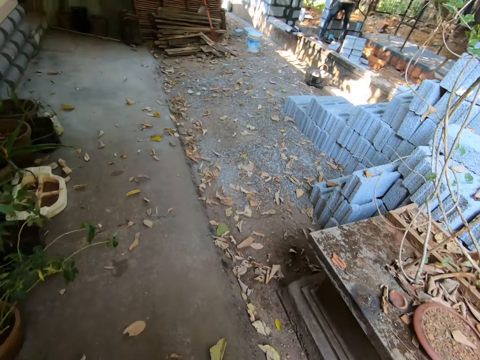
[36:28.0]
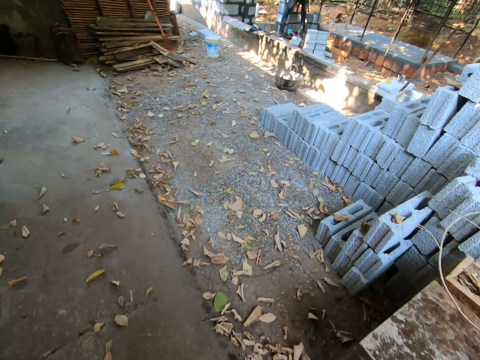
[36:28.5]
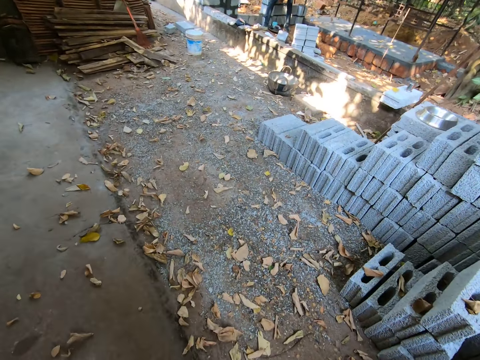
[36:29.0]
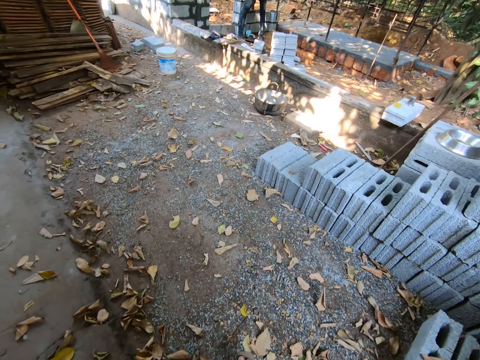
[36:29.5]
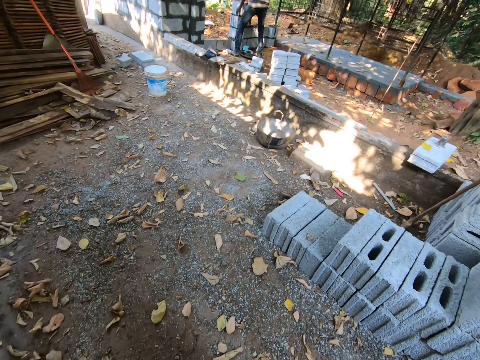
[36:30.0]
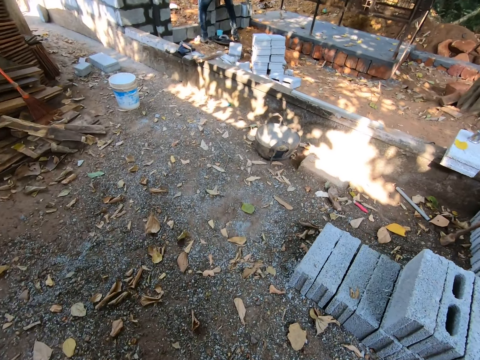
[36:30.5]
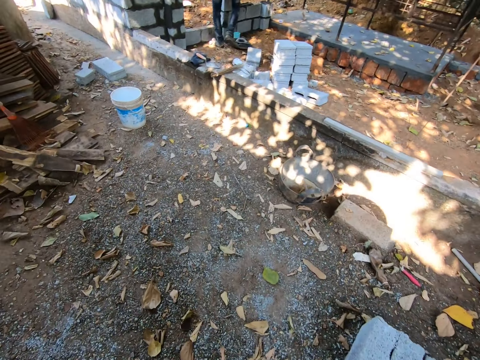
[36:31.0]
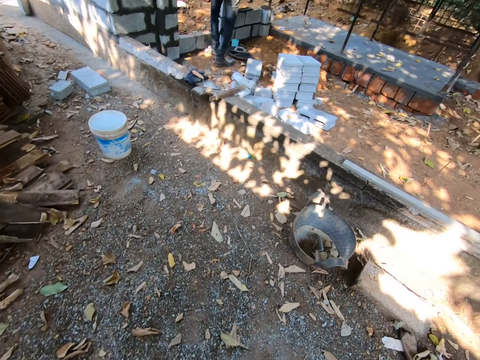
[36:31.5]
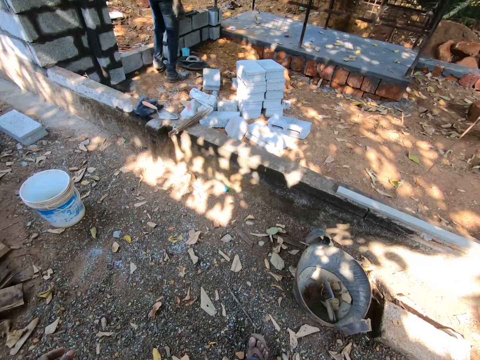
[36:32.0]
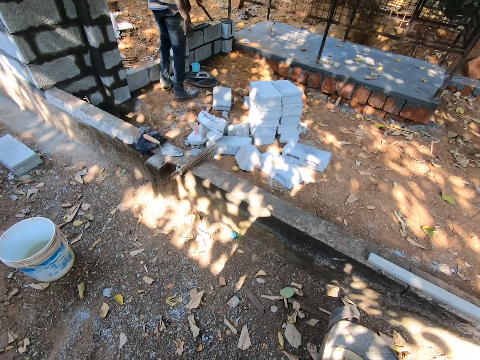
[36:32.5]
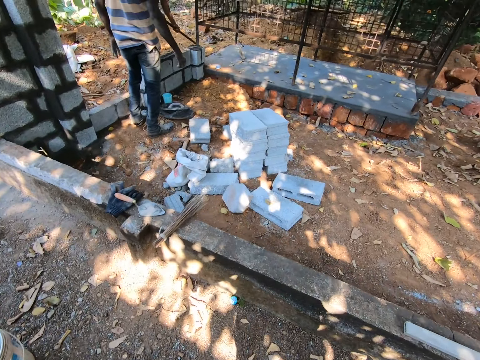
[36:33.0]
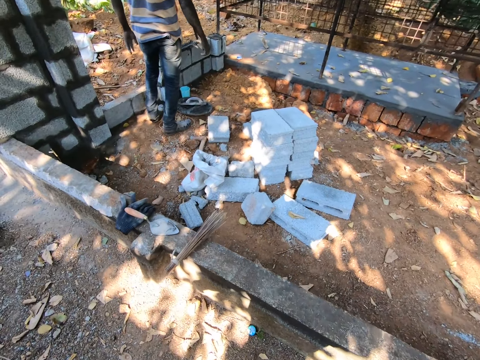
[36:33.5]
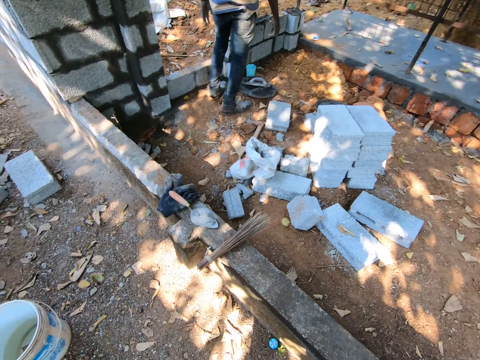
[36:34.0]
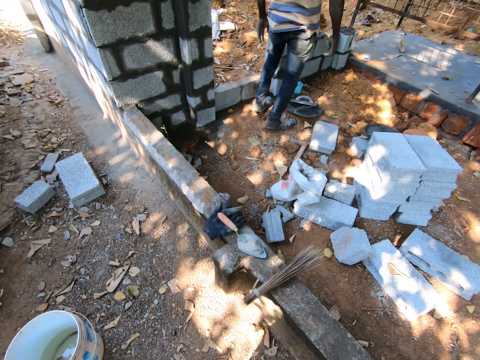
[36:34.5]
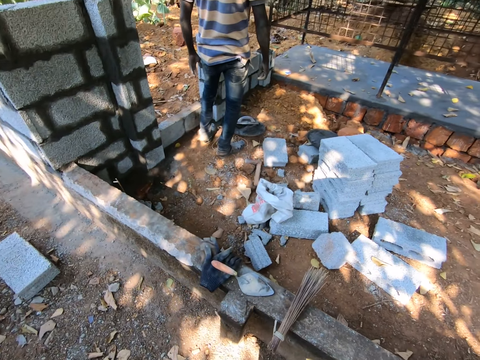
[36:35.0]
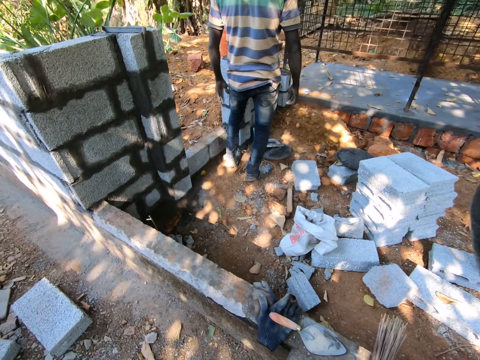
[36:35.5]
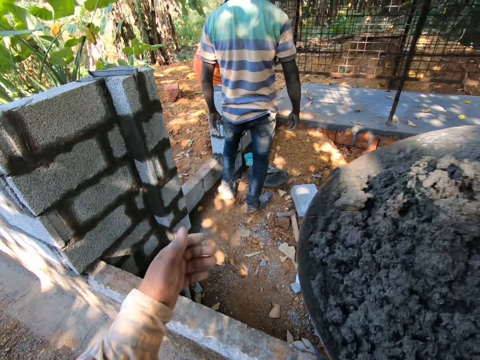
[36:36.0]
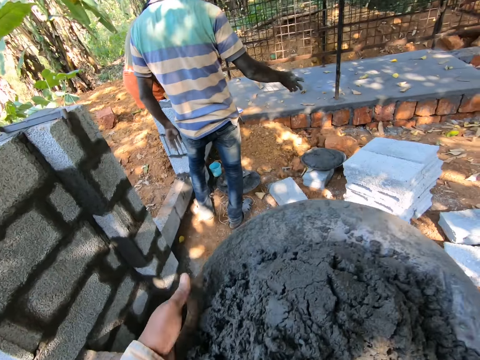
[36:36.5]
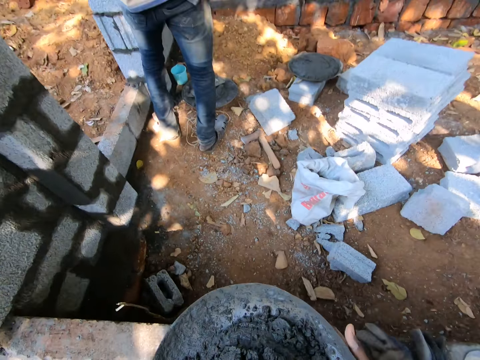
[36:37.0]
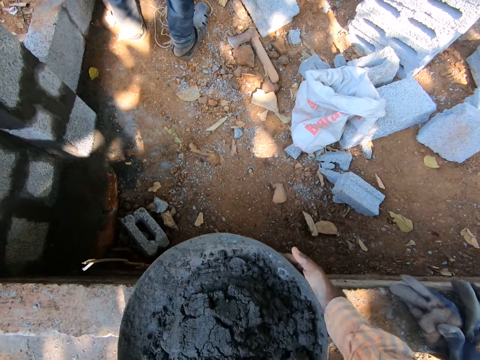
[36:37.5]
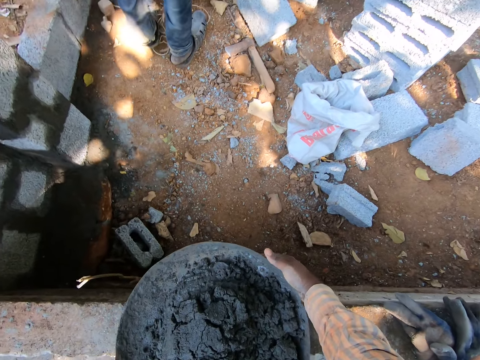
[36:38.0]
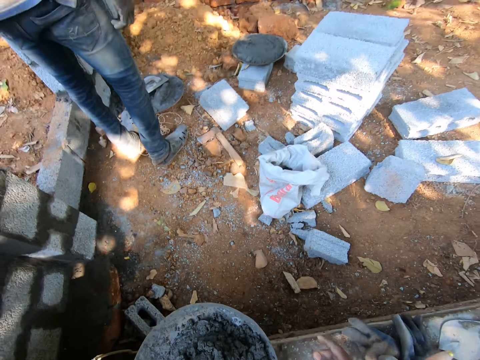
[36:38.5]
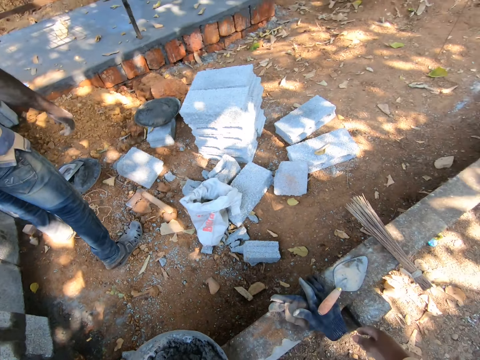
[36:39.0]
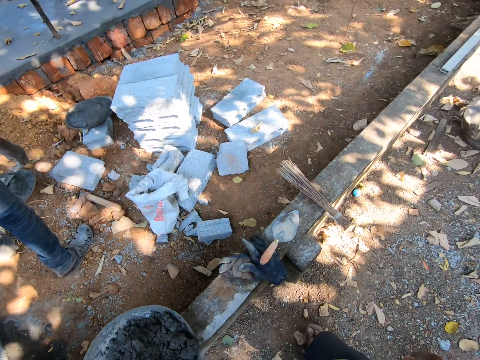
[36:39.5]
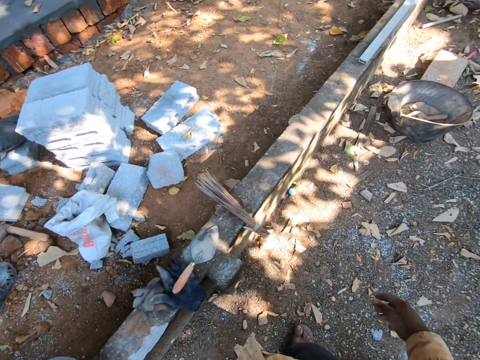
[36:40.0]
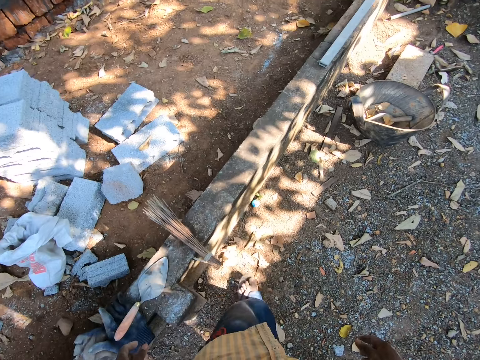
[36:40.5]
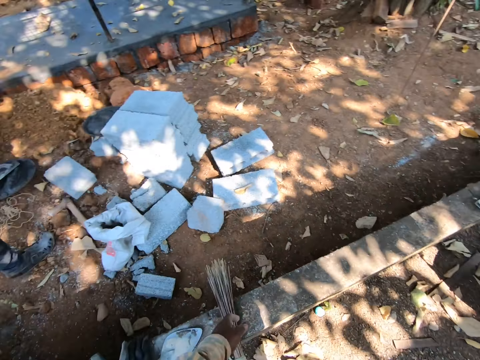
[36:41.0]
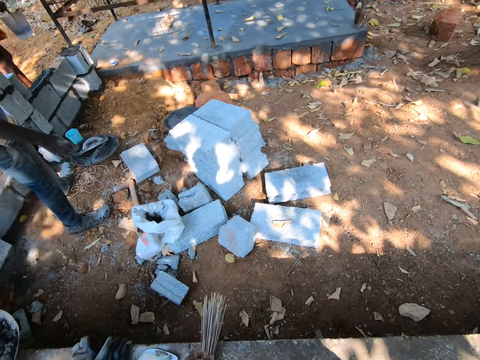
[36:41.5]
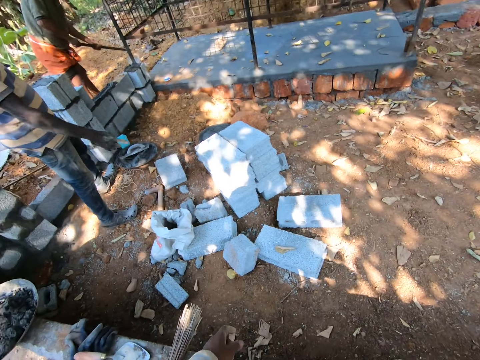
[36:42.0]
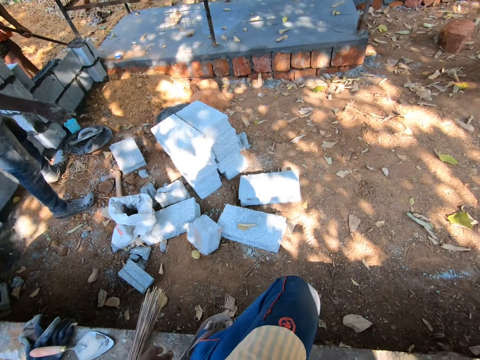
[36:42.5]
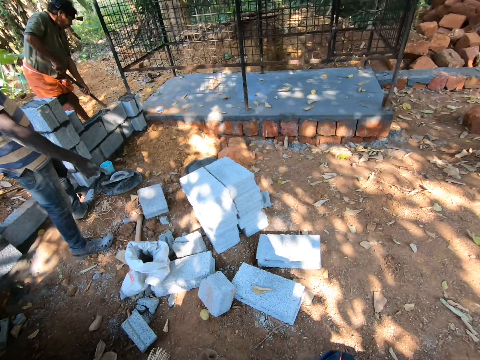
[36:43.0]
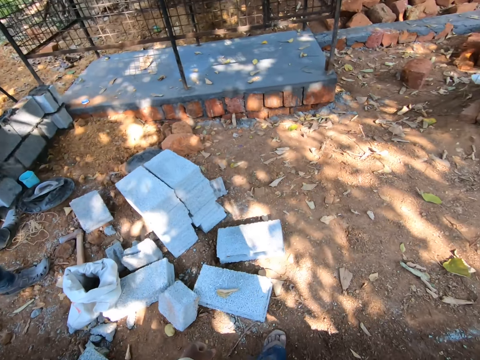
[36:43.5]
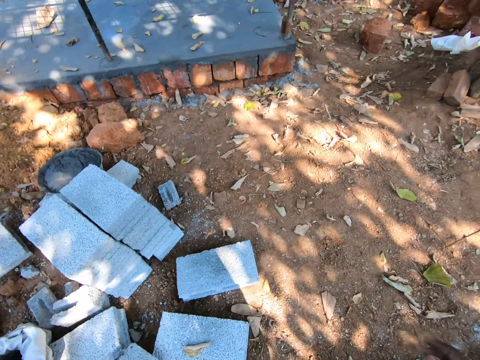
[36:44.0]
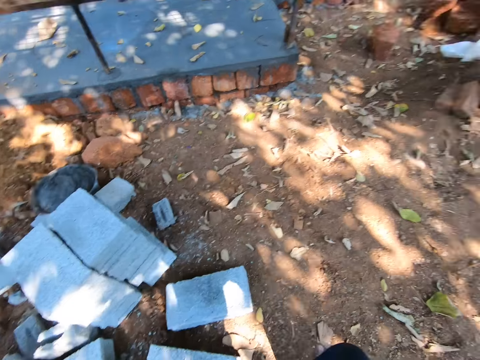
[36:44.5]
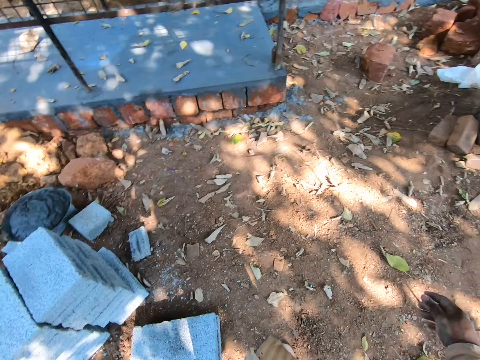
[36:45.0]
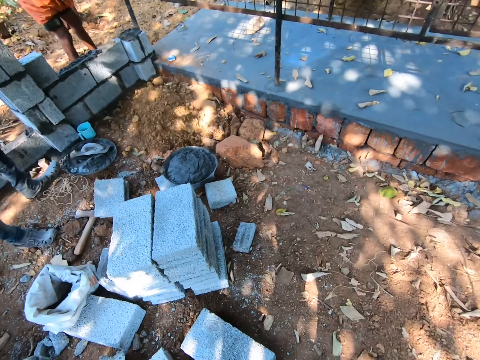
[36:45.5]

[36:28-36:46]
The camera wearer carries the basin with his hands. He drops the head pan on a fence with both hands. He turns and walks. A man digs the ground with a hoe in both hands. The camera wearer puts a foot on a brick. Another man interacts with the camera wearer. The camera wearer walks.

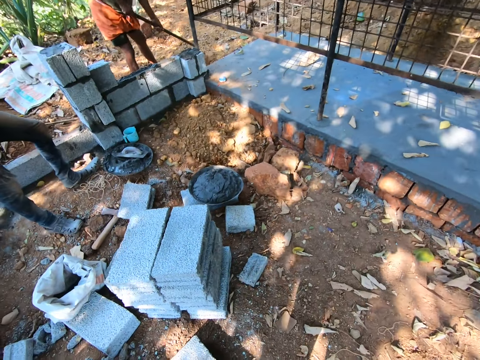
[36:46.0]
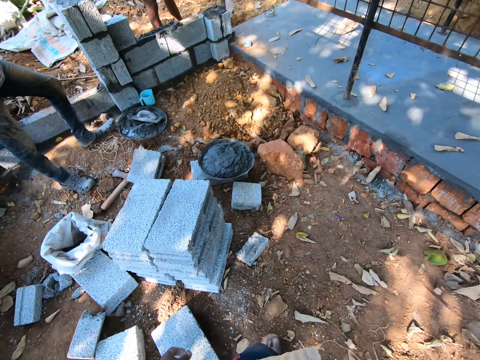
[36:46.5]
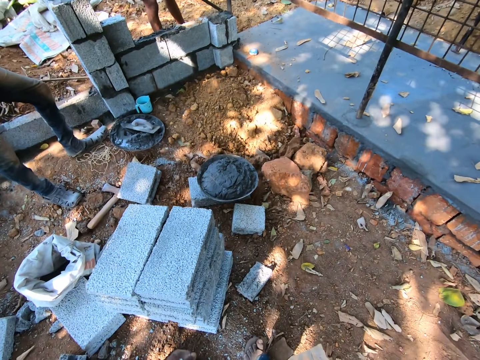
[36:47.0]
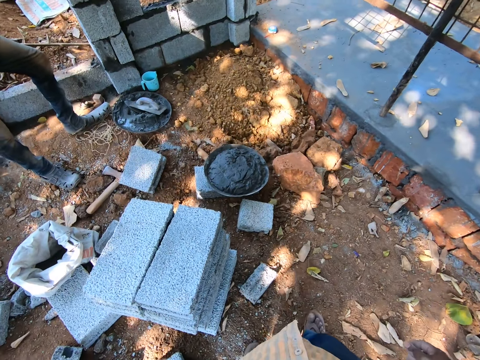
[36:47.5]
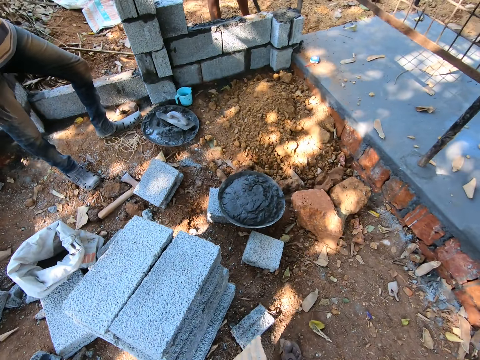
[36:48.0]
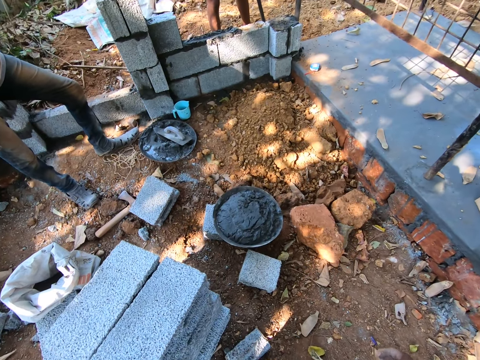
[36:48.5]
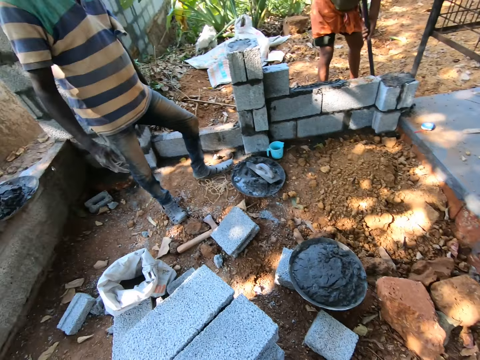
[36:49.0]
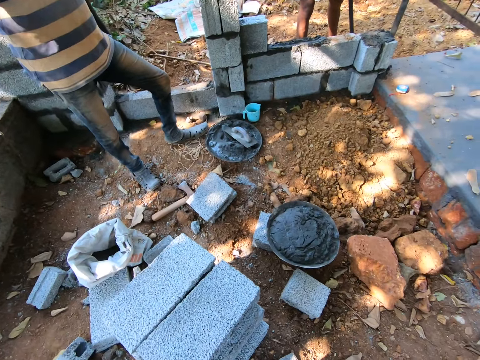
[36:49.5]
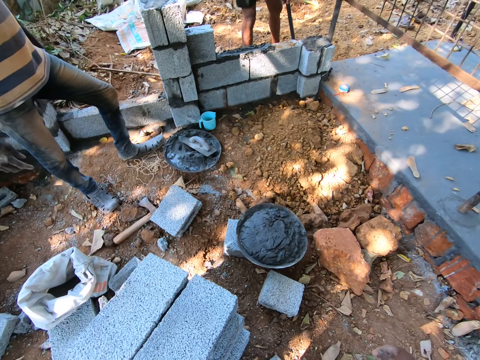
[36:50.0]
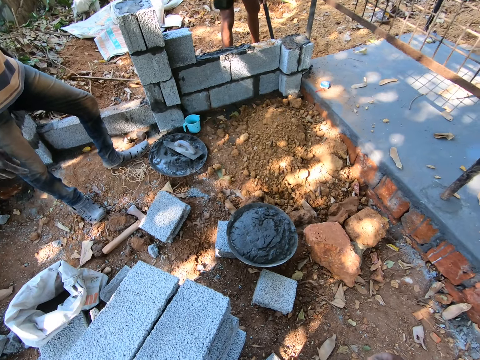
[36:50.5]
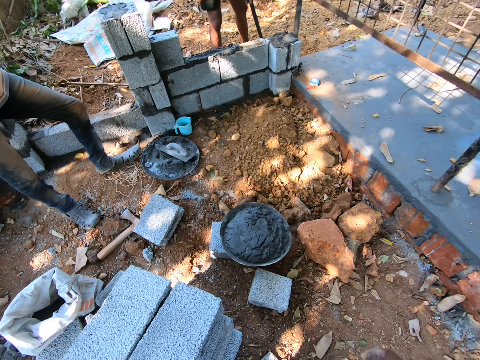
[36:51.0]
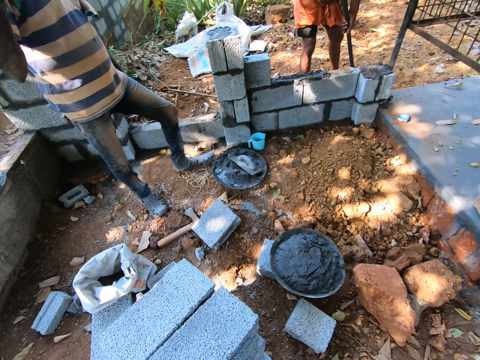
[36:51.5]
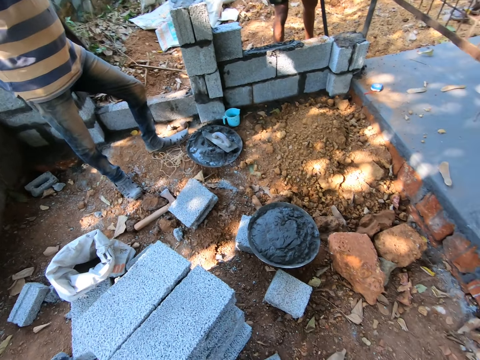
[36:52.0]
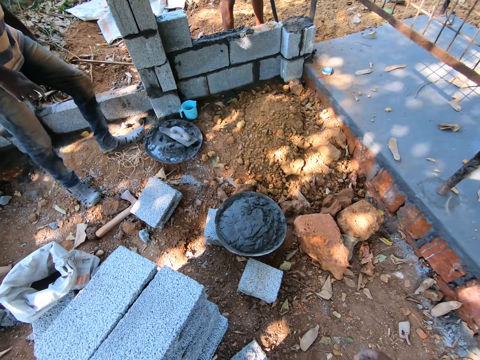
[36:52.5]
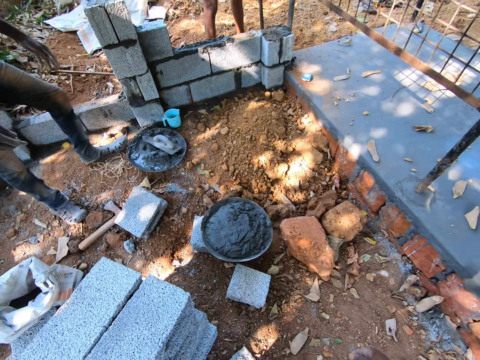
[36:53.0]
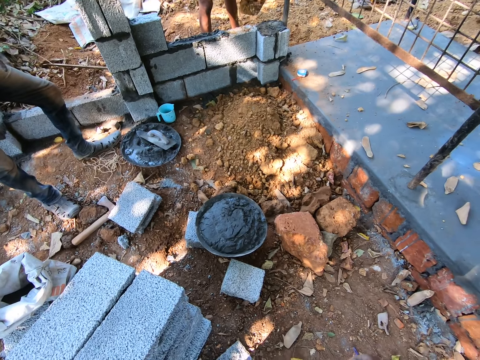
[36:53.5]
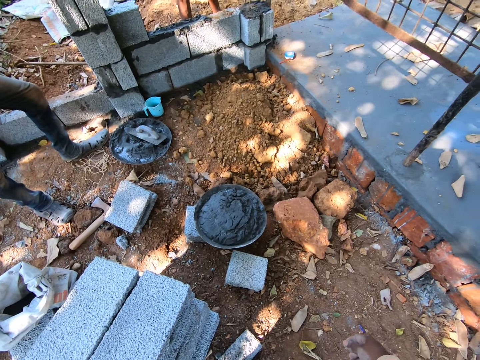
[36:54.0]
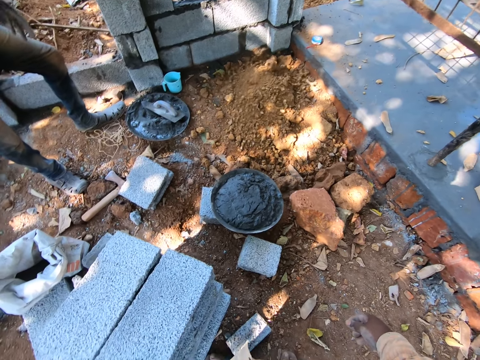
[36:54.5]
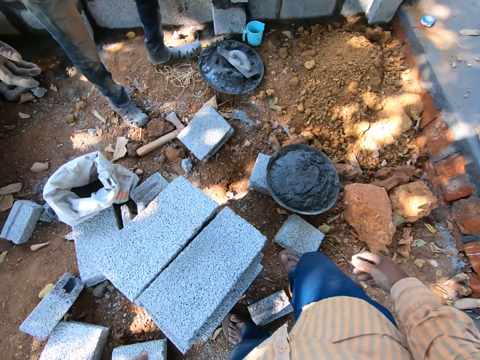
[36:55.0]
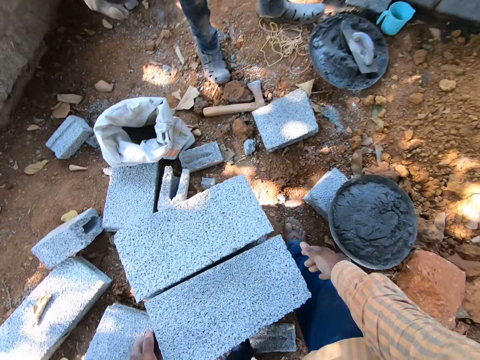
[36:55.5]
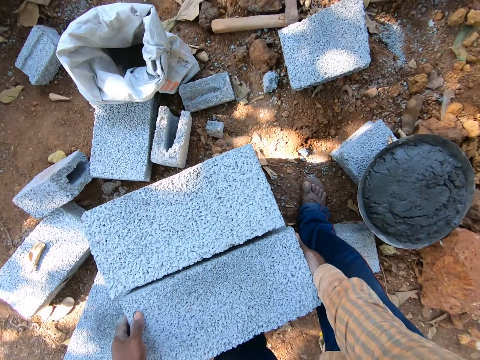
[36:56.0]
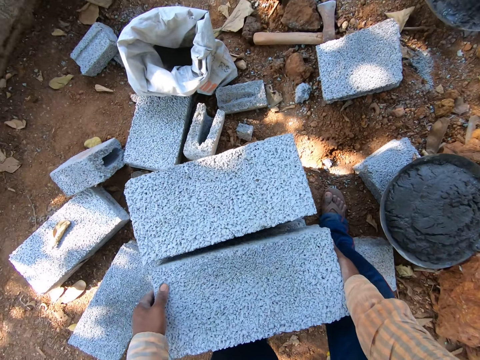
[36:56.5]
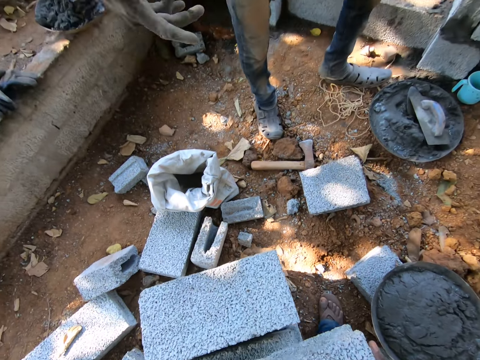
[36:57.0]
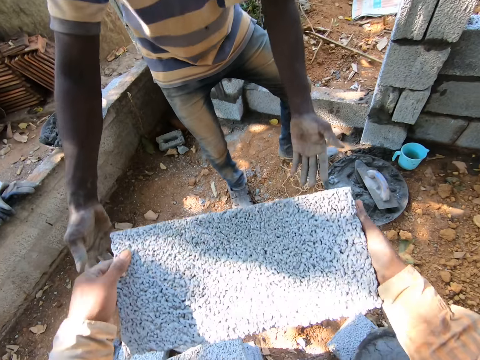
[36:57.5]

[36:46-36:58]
The camera wearer carries a block from a pile of blocks with both hands. He picks up a brick.
